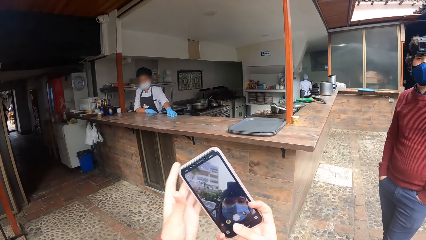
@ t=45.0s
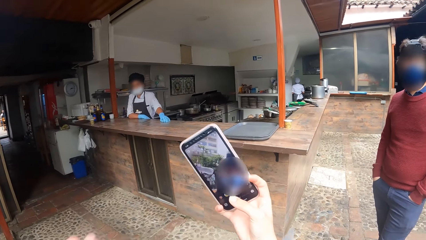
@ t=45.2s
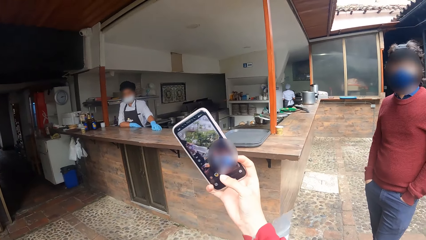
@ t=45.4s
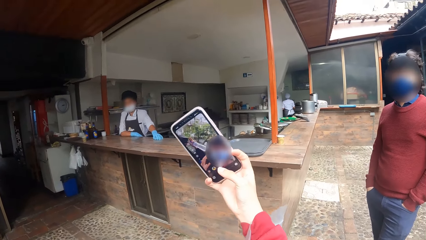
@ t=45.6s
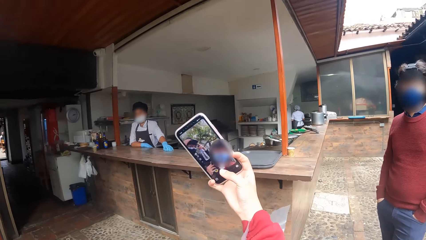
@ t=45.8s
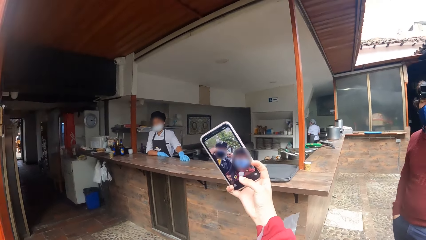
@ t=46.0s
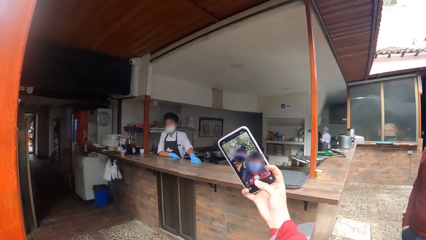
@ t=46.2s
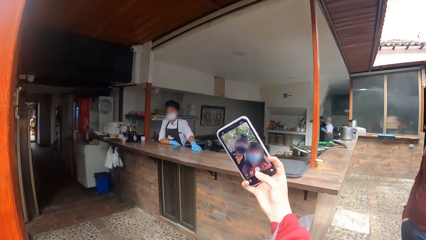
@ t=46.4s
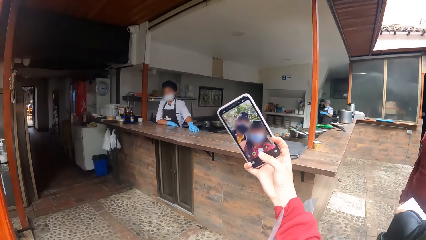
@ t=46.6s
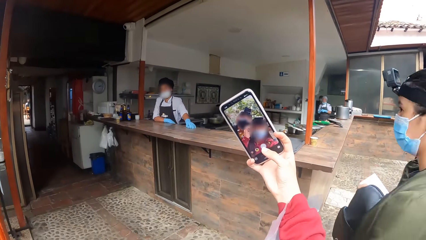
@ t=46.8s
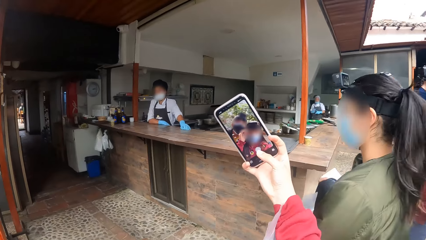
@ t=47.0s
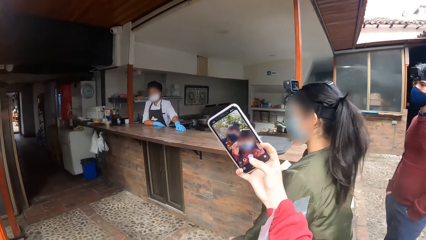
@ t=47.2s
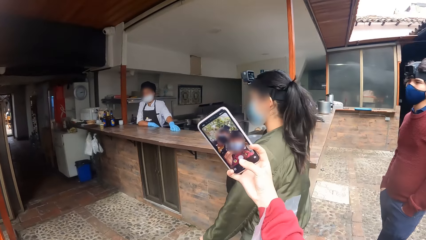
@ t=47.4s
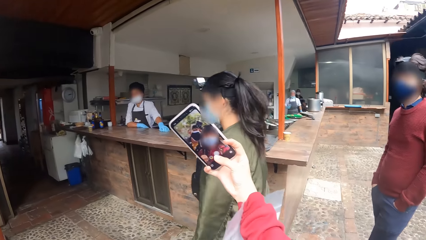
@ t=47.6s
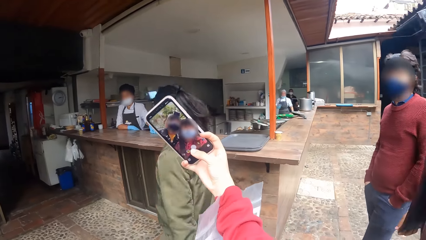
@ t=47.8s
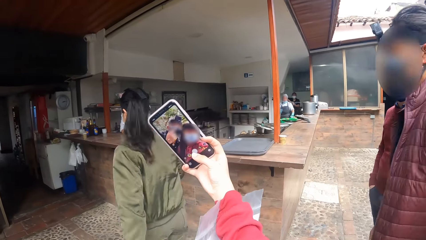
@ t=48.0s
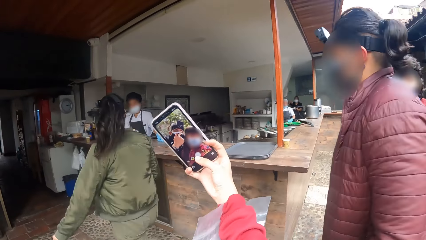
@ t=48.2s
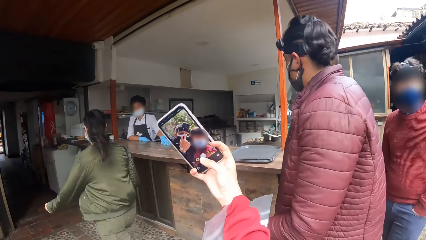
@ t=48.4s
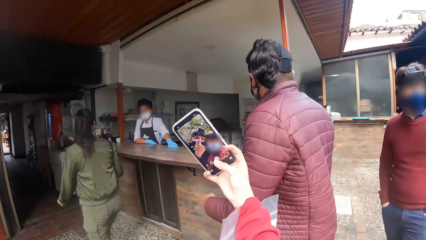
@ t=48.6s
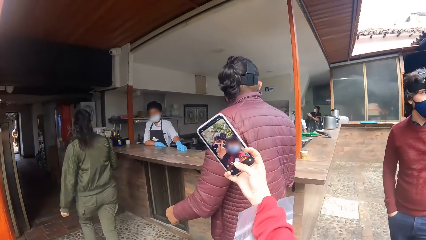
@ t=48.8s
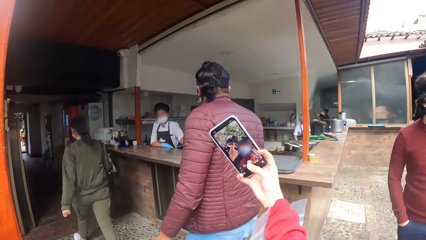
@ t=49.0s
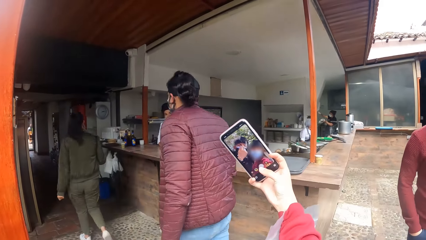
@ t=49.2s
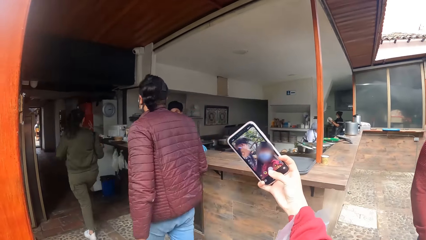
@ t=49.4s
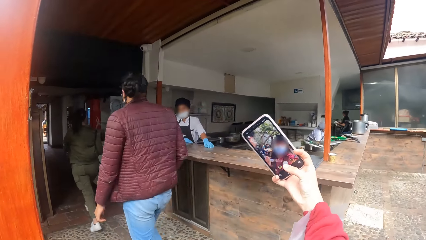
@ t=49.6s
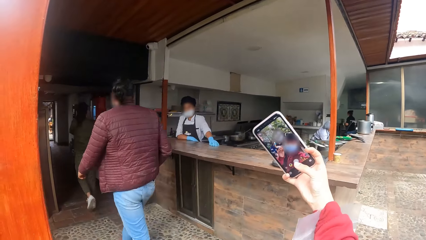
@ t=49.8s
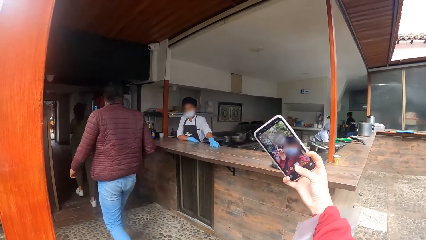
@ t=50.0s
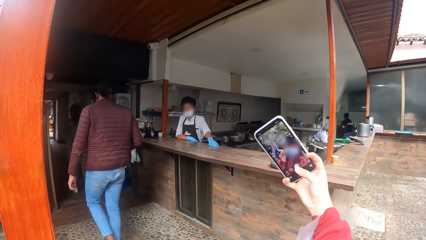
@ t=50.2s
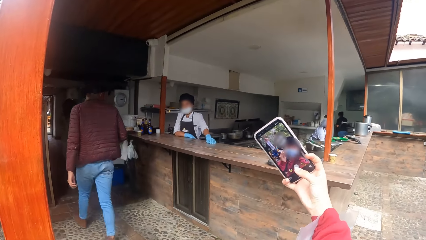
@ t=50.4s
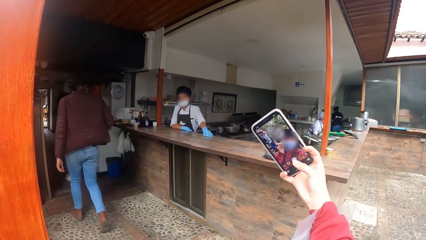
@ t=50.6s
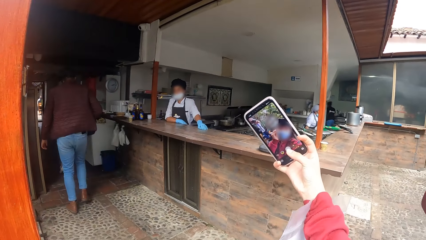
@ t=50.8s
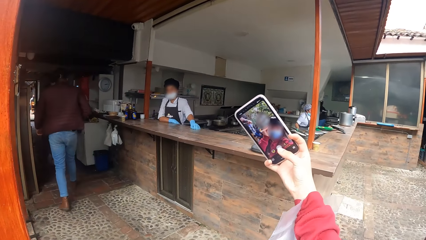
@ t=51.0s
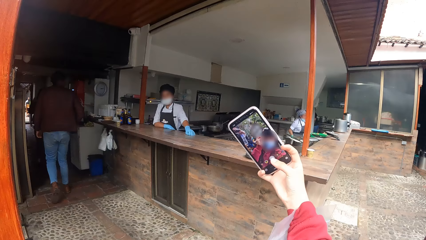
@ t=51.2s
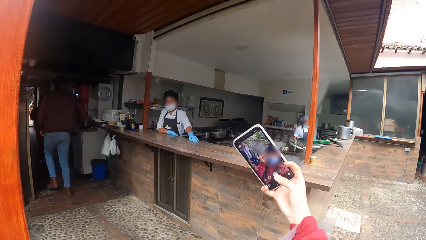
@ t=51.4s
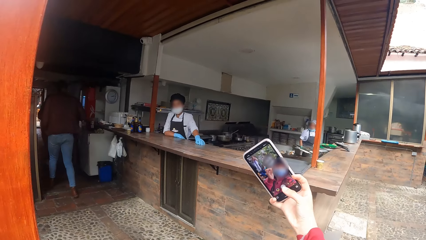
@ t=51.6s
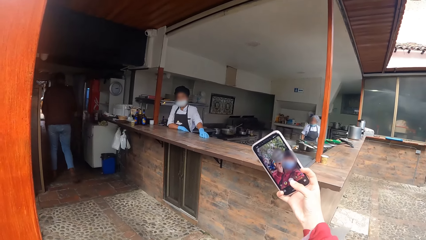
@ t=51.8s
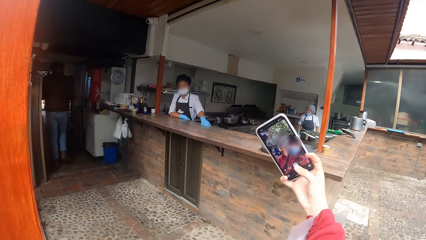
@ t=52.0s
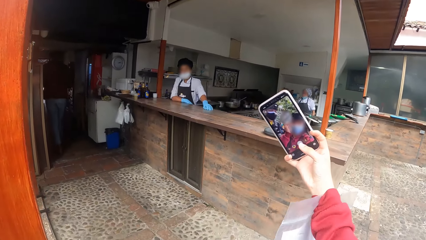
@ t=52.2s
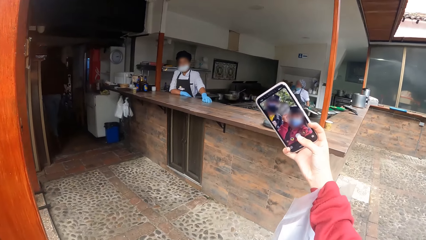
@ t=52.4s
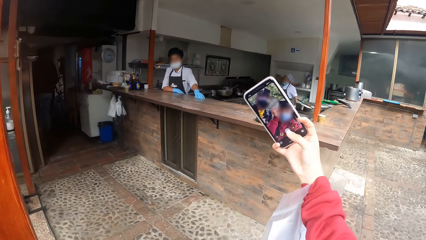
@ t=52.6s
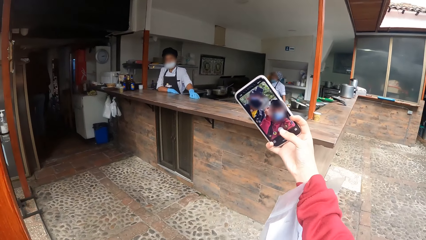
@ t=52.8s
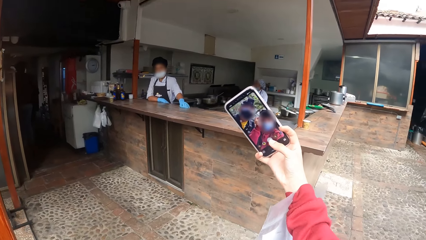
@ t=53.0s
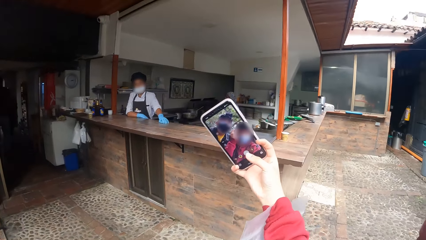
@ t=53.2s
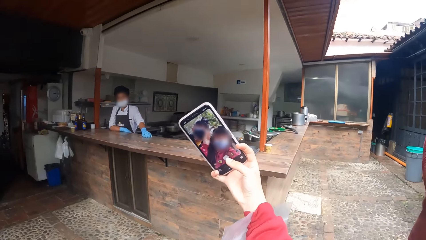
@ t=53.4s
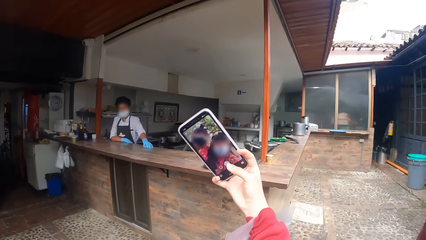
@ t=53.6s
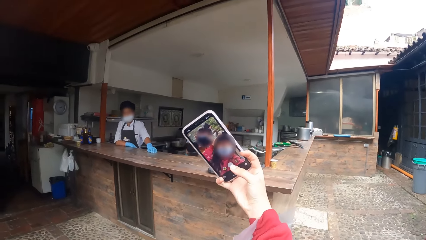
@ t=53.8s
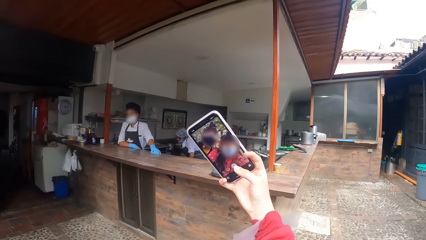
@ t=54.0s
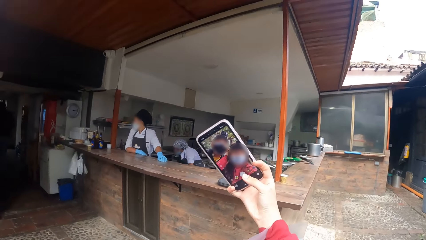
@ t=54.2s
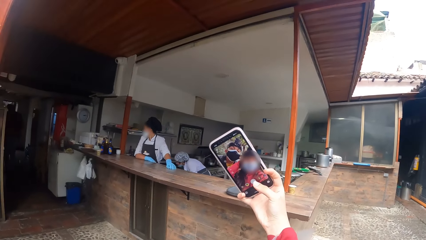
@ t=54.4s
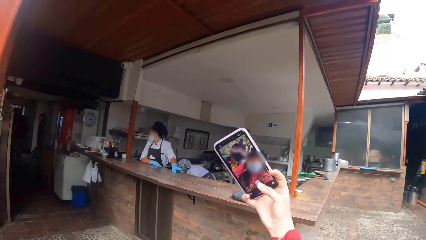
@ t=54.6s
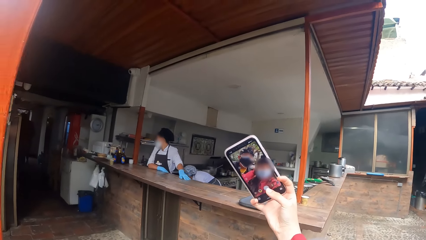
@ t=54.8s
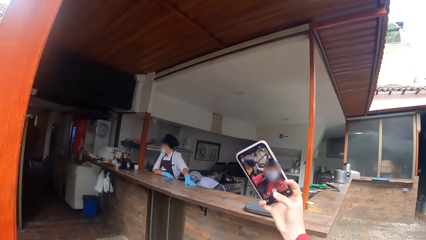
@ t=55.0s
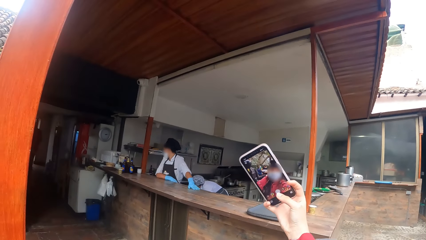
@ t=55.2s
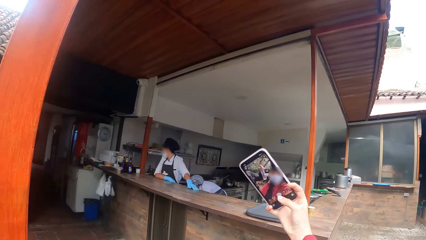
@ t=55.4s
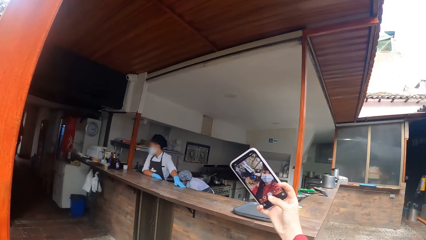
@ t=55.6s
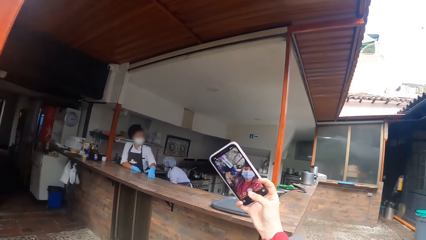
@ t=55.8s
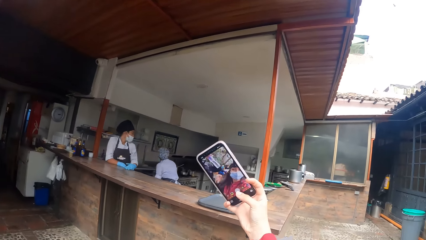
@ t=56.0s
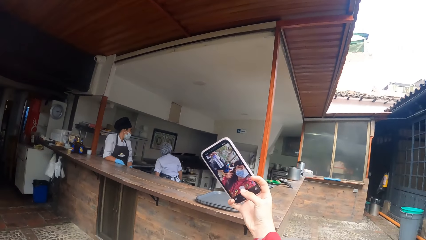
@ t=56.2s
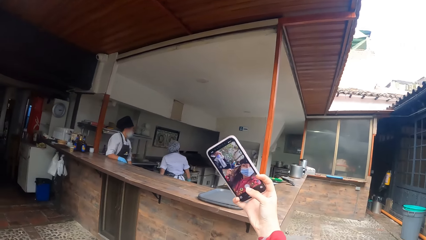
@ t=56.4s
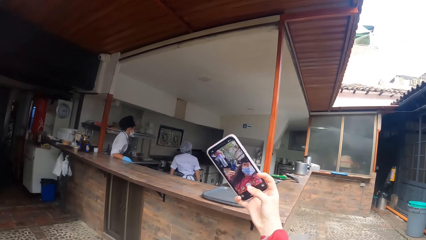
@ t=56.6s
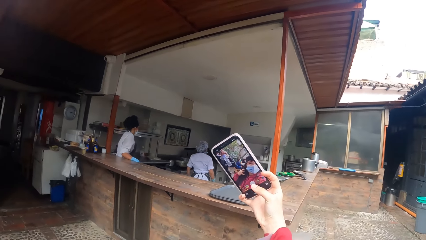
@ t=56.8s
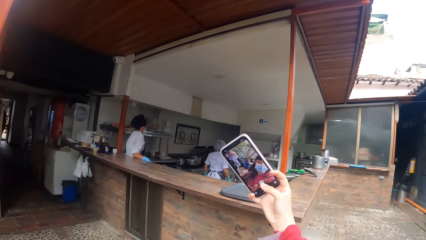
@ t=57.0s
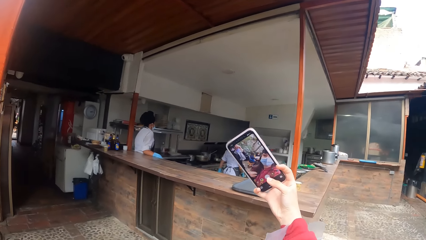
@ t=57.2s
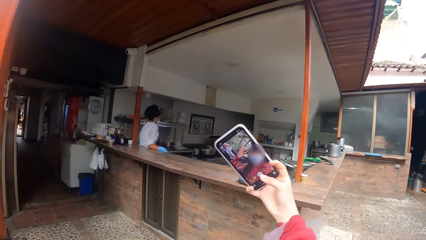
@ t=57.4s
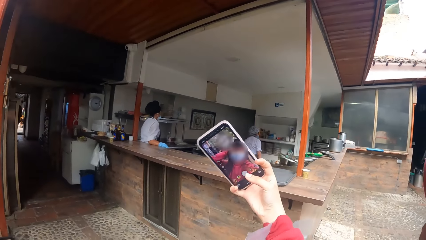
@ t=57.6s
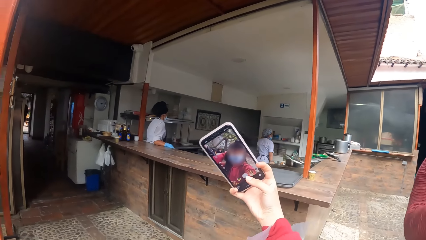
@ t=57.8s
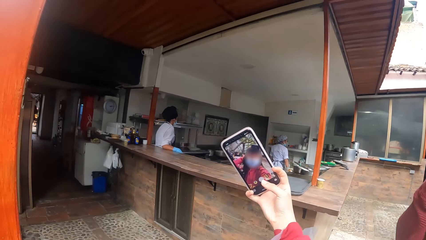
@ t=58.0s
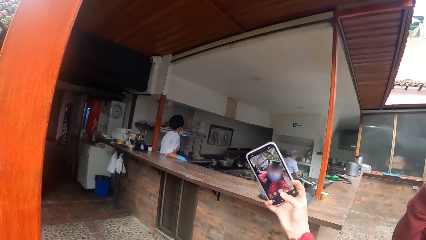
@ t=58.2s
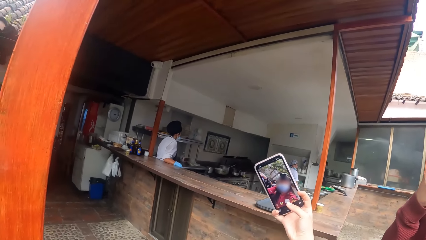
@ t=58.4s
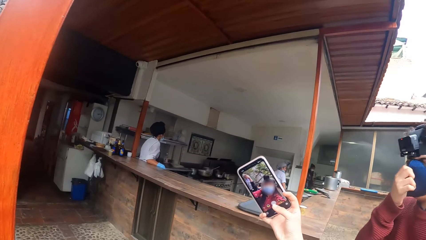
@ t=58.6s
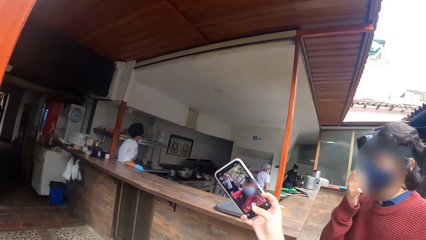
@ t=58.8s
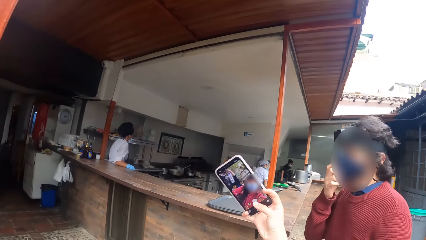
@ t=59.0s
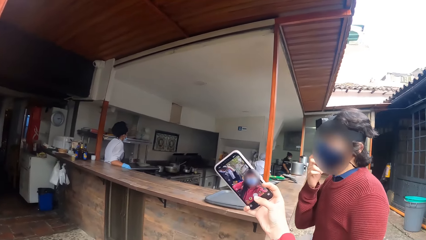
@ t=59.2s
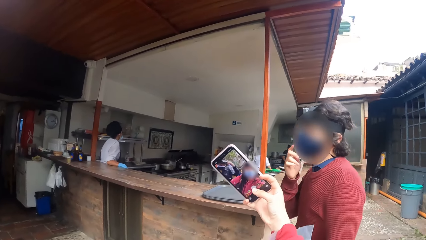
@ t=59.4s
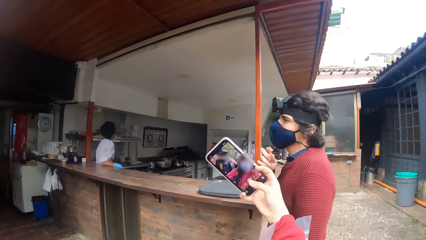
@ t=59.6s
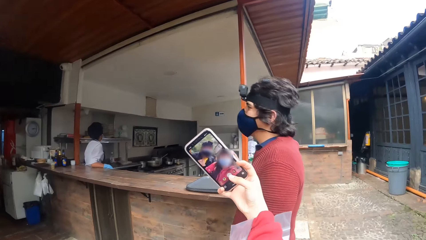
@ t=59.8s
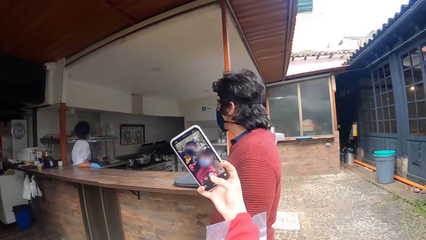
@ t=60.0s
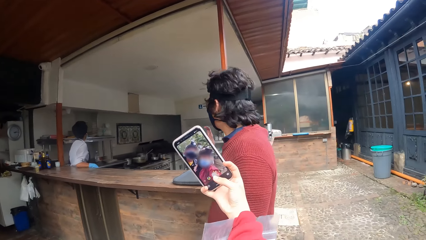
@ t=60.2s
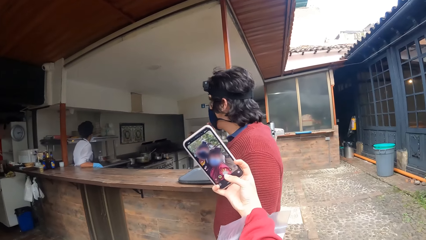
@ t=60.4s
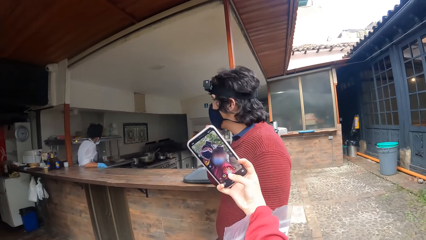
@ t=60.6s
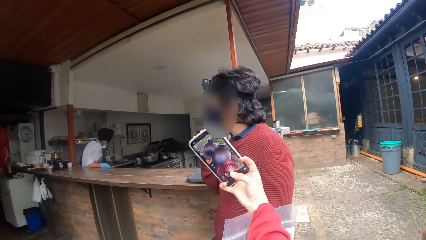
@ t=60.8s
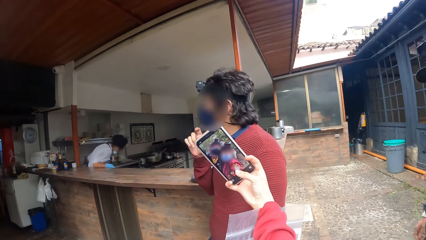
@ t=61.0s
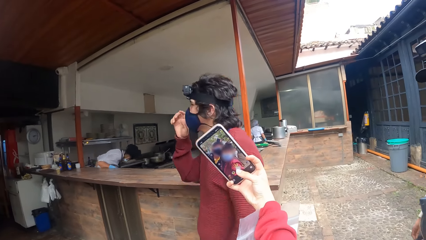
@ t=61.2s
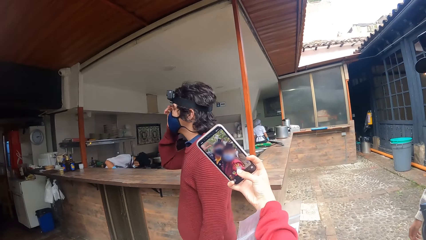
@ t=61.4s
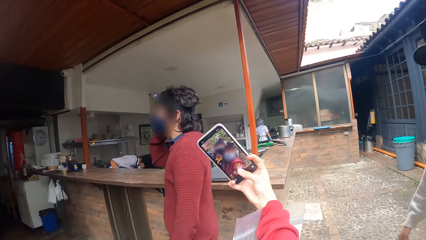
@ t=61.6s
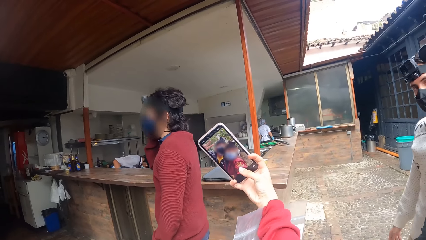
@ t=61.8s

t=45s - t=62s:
The camera wearer operates the phone with her right hand.
